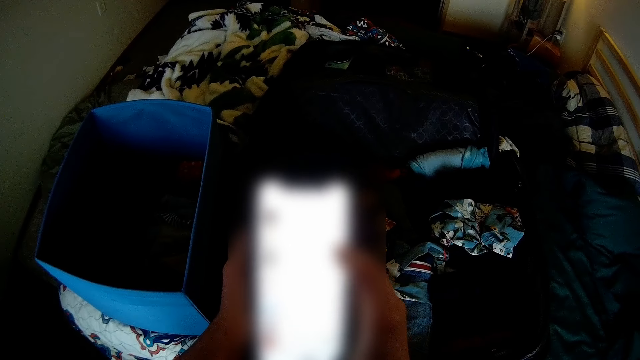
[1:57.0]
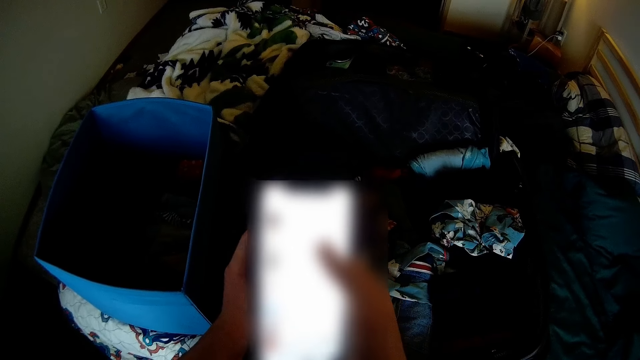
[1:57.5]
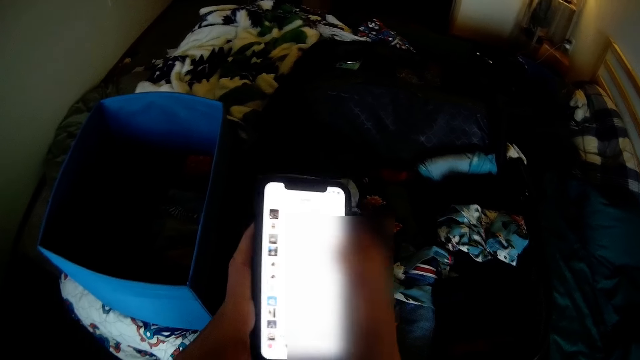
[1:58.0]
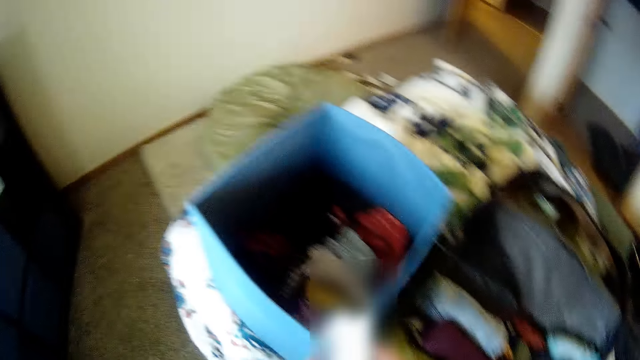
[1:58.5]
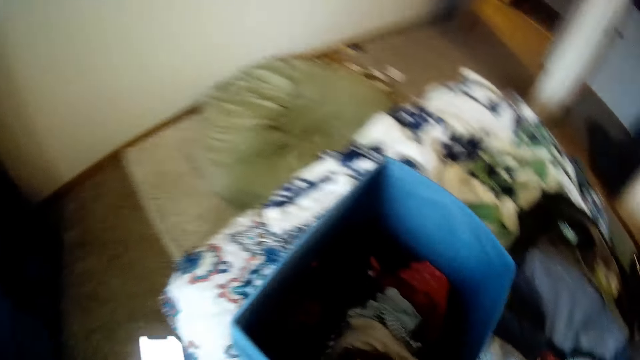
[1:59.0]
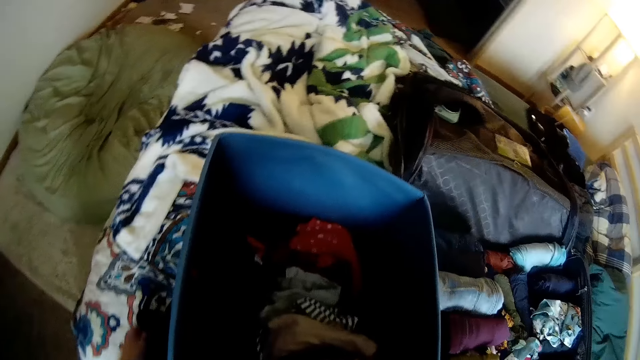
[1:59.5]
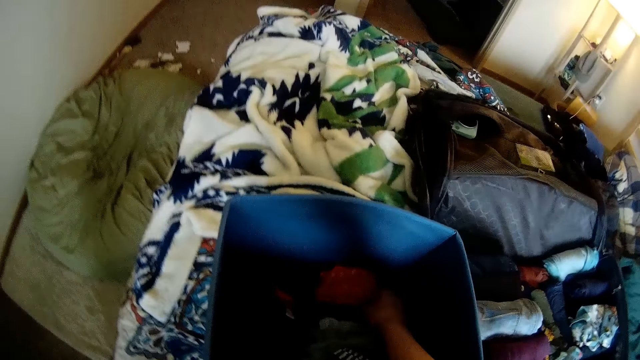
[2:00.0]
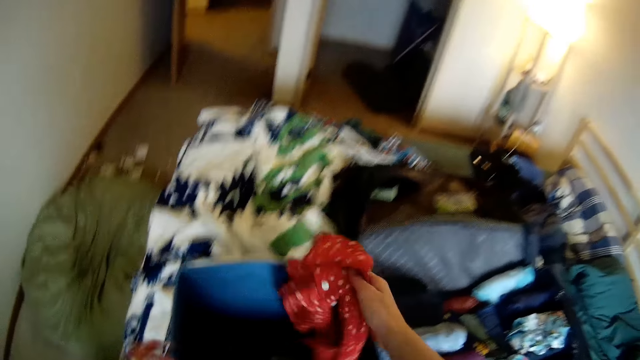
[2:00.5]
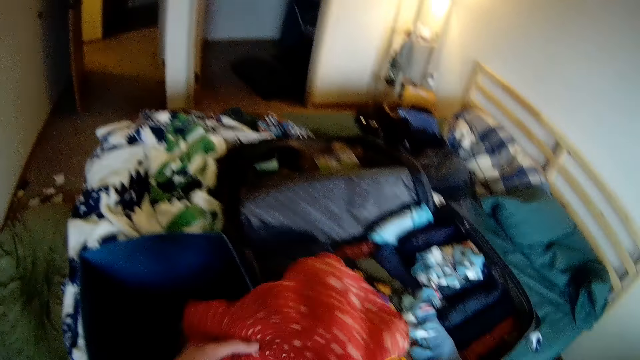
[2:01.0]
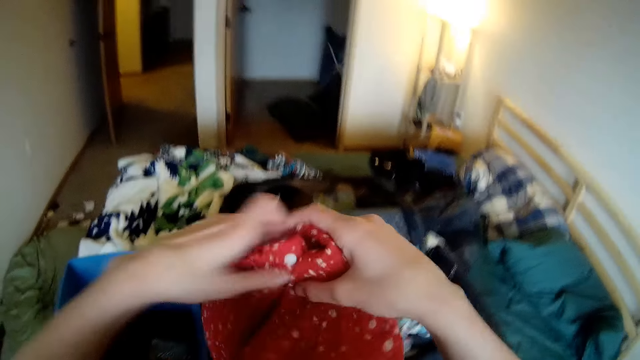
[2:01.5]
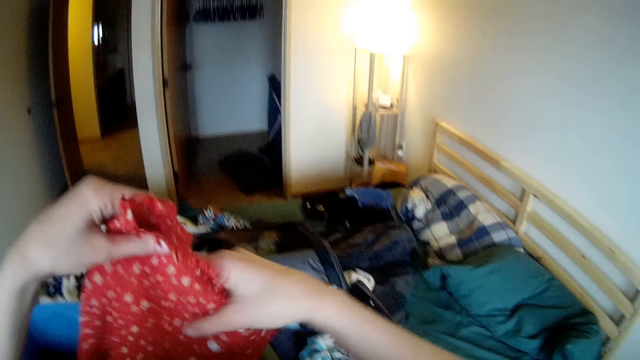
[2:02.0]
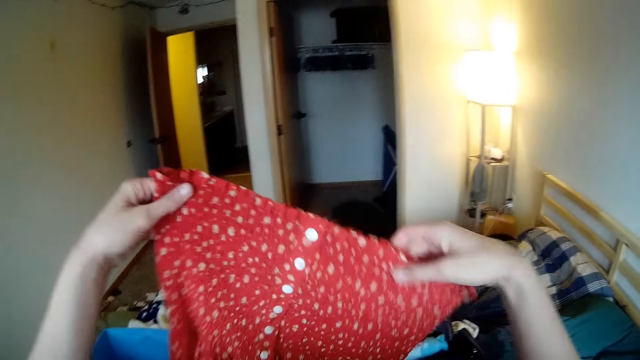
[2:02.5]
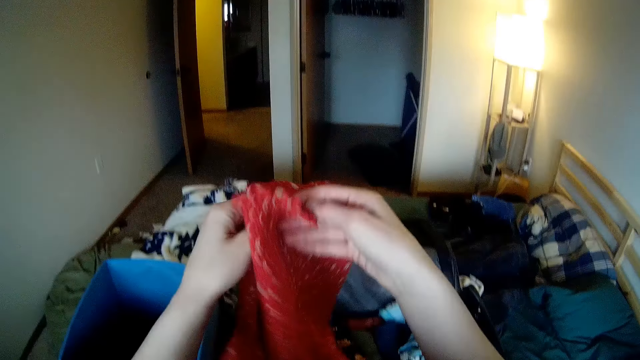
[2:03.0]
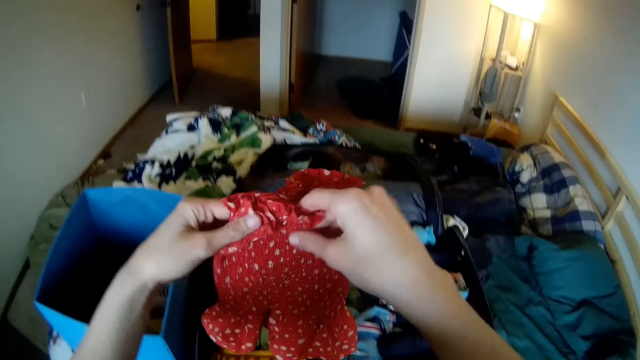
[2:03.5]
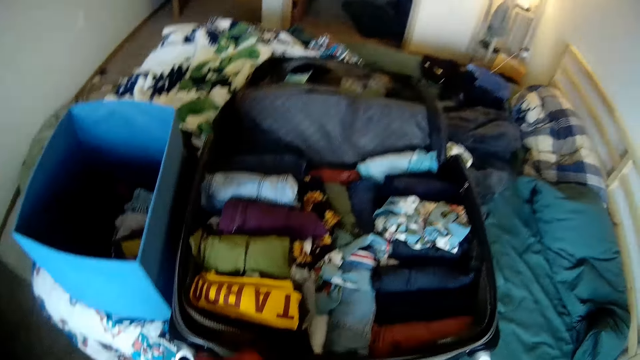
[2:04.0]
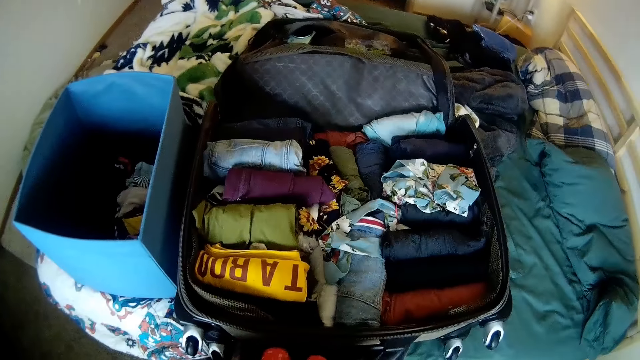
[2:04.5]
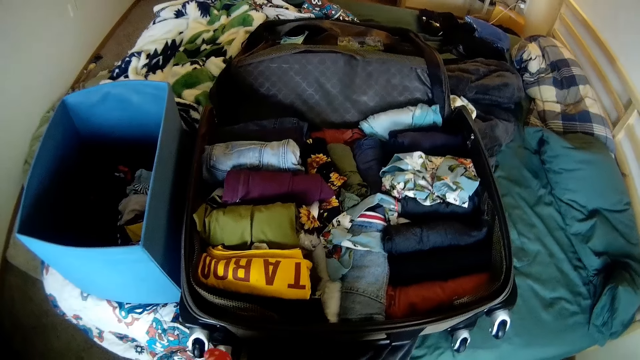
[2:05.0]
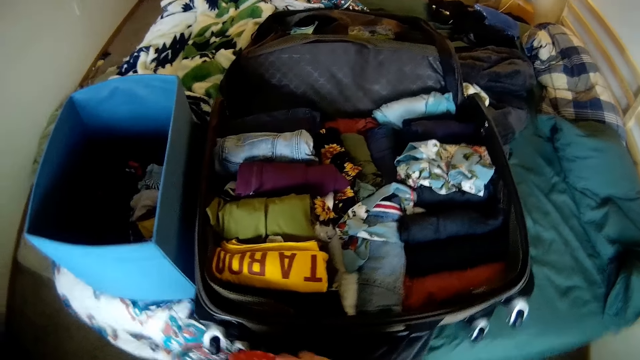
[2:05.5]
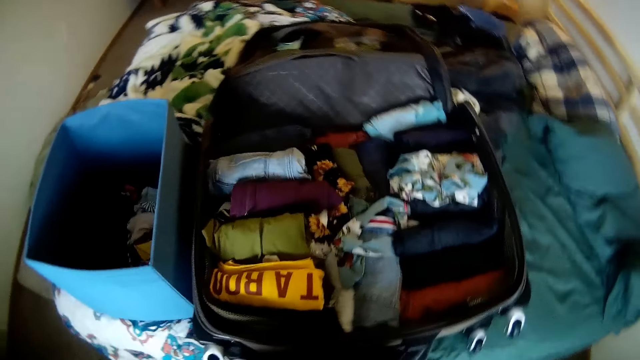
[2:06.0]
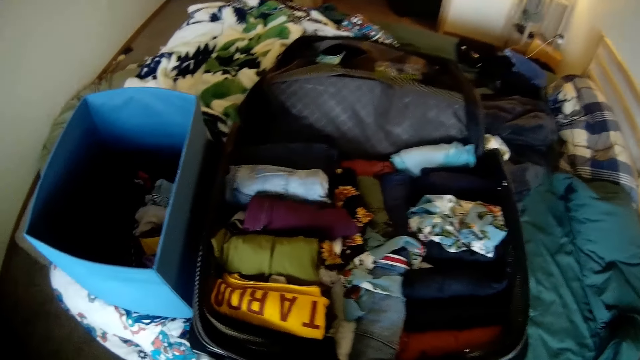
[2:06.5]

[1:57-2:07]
The camera wearer drops the phone on the bed with her left hand. She picks up a piece of clothing or skirt from the laundry container with her right hand. She folds the piece of clothing with both hands. She straightens the skirt. She folds the skirt. She rolls the skirt. She places the piece of clothing on her lap.

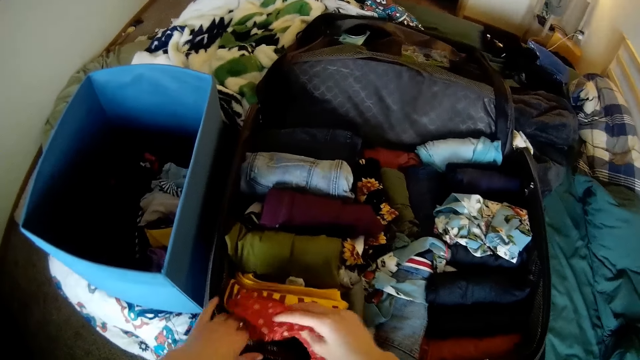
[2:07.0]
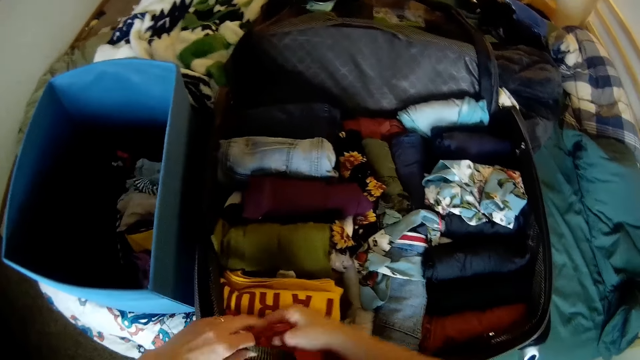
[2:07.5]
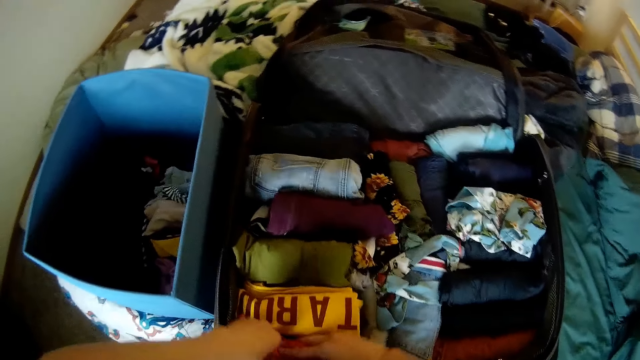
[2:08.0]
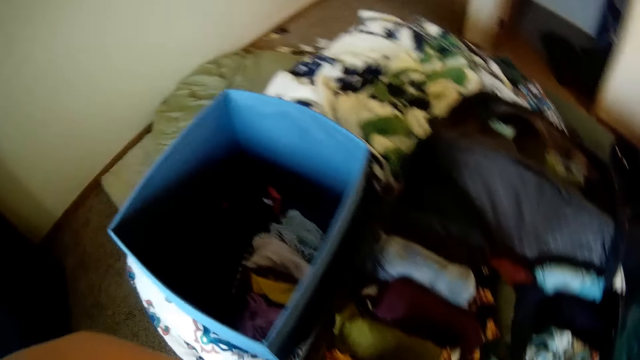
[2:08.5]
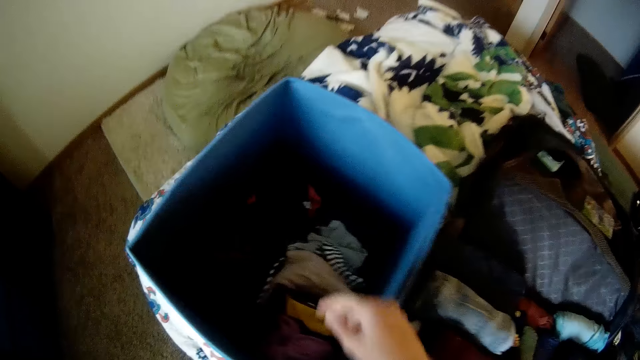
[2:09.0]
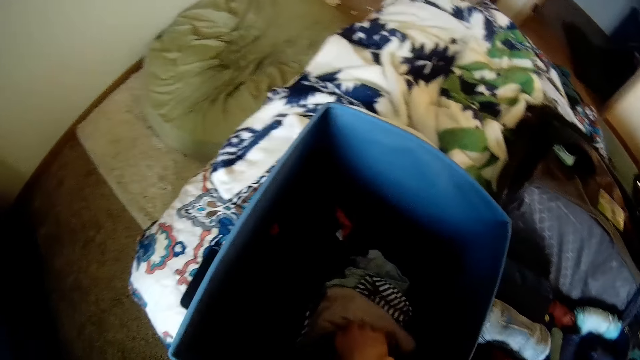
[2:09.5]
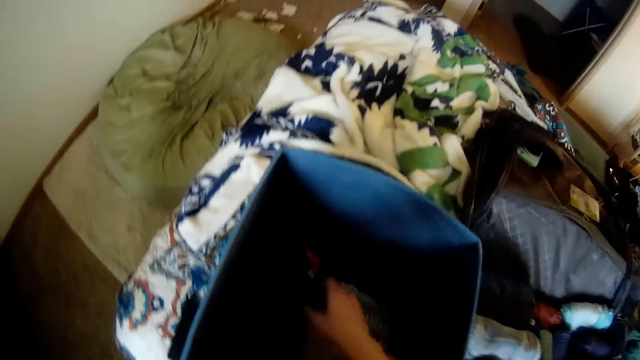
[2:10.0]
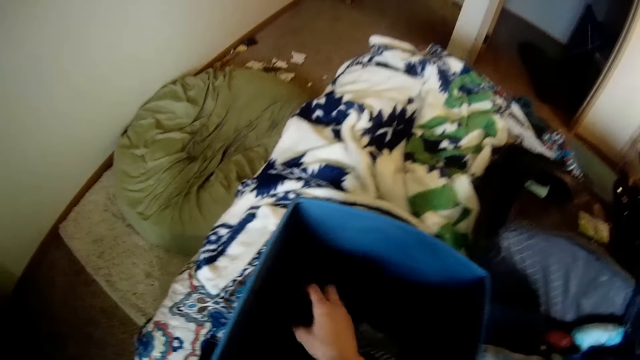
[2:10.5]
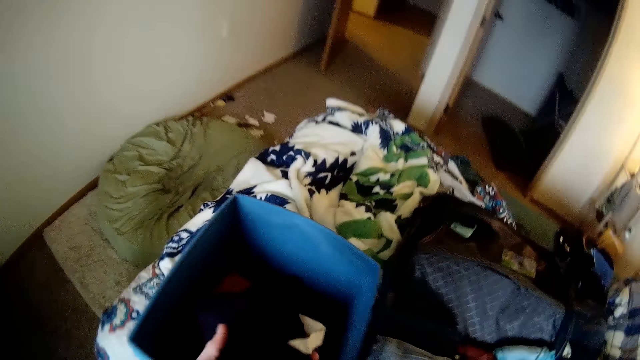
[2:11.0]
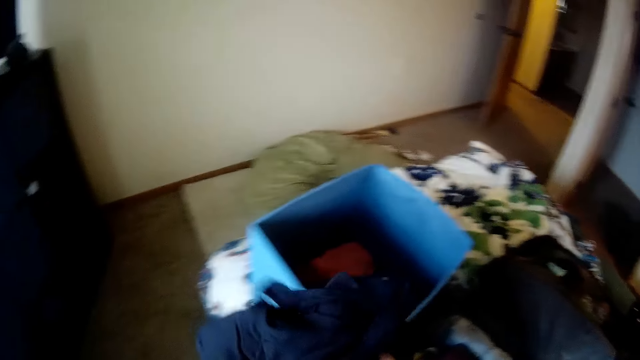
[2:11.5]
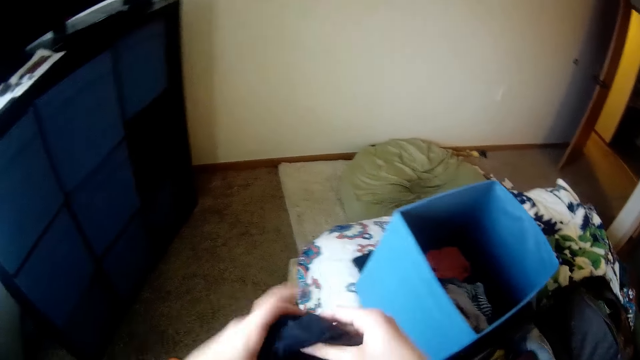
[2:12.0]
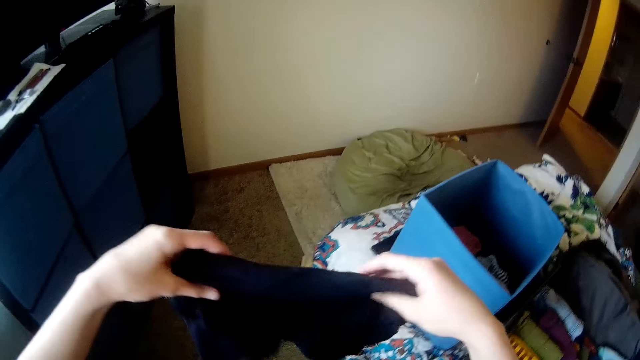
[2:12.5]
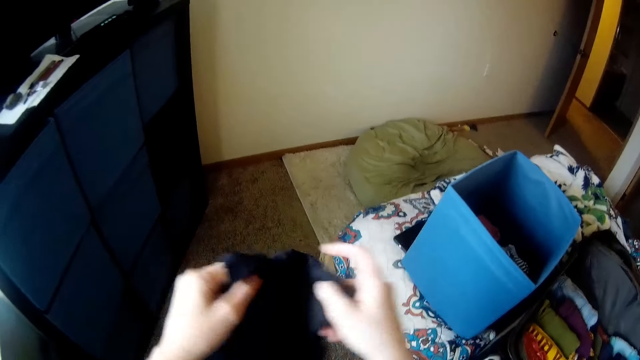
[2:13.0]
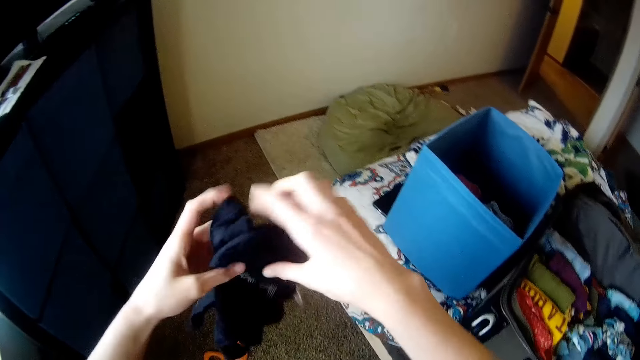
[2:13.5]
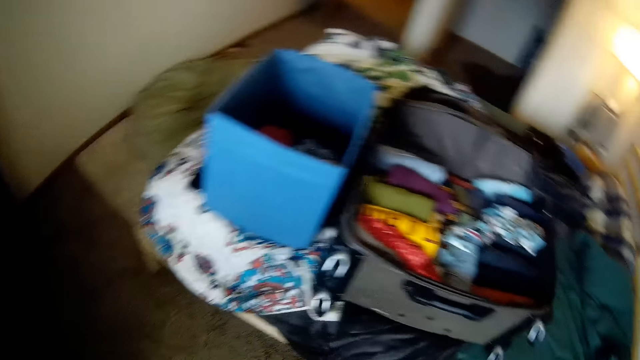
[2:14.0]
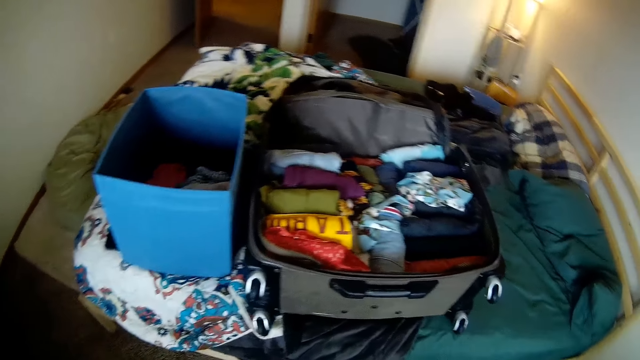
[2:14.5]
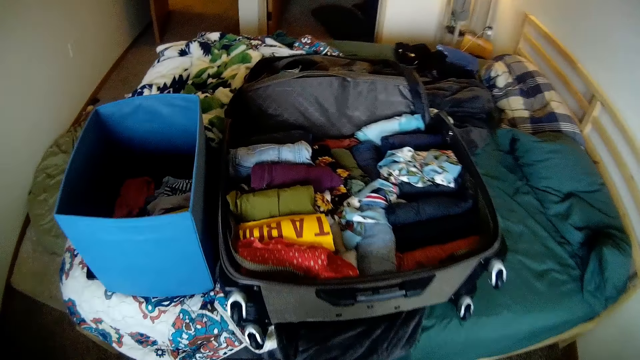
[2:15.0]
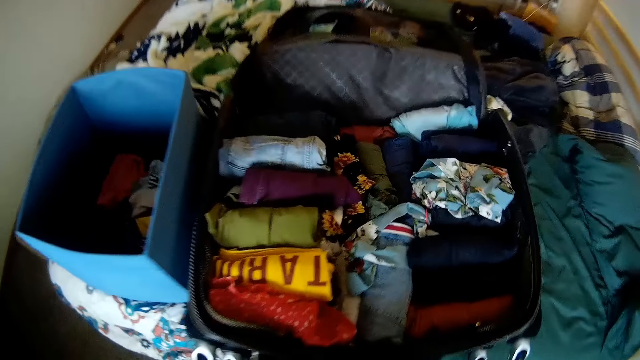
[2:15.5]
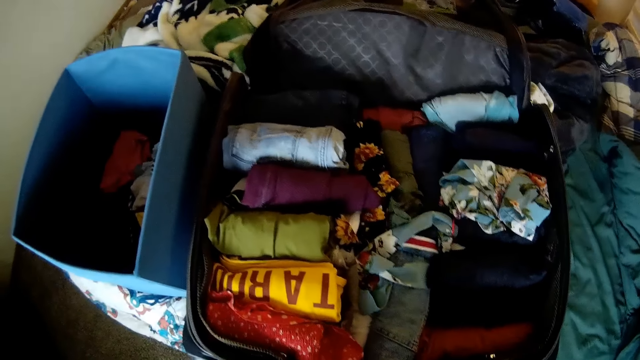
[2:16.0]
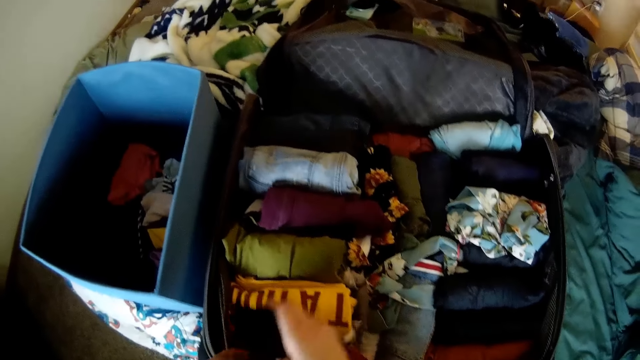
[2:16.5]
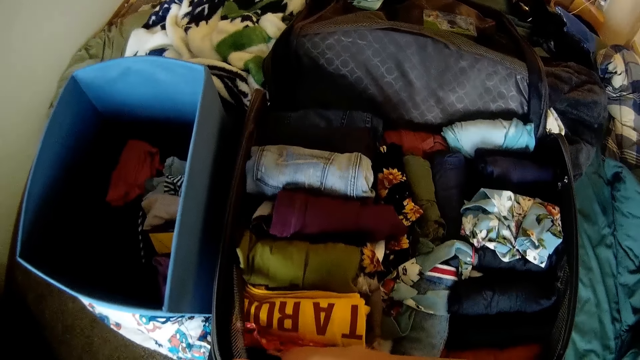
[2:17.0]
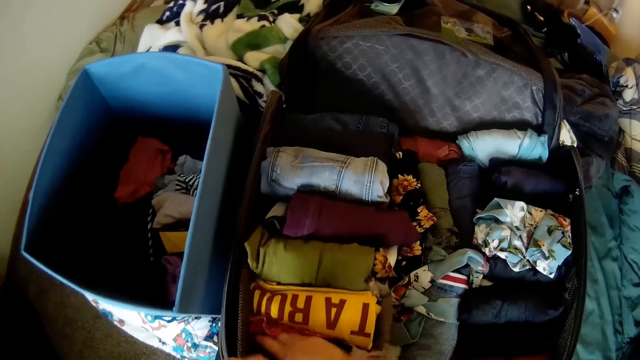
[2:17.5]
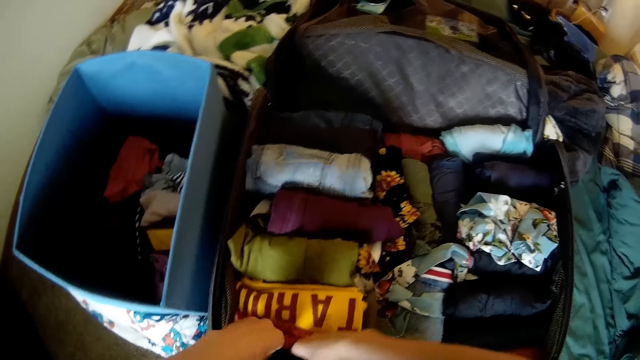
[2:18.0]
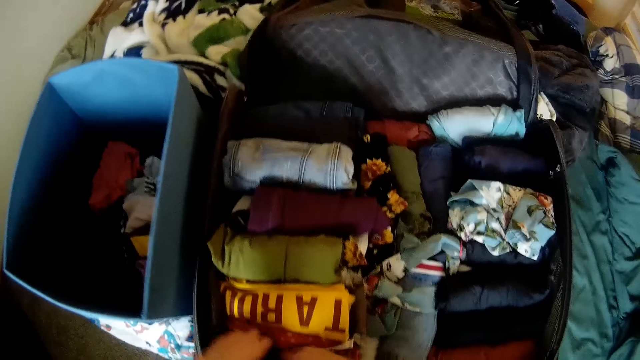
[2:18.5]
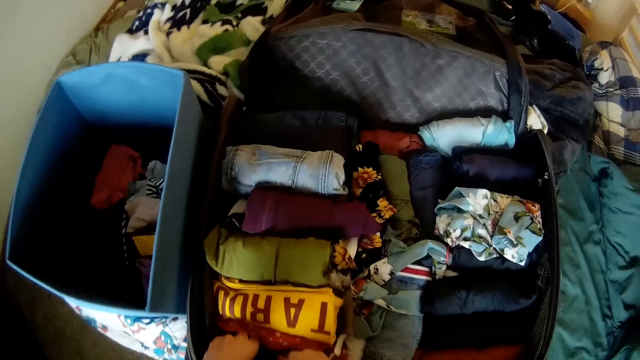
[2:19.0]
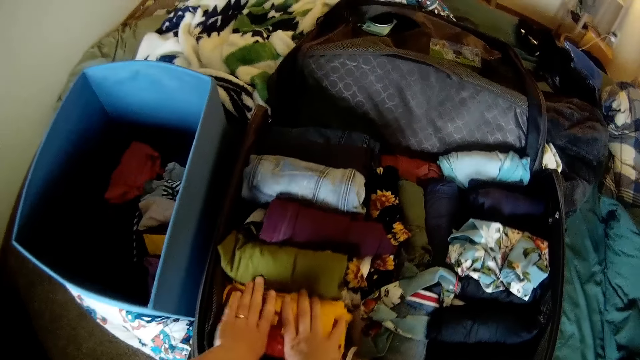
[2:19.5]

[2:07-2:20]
The camera wearer drops the piece of clothing into the luggage with her right hand and holds the edge of the luggage with her left hand. She touches a piece of clothing in the laundry container with her right hand. She picks up the piece of clothing from the laundry container with her right hand. She holds the piece of clothing with both hands. She unfolds a t-shirt. She folds the piece of clothing with both hands. She places the piece of clothing on her lap. She rolls the t-shirt. She drops the piece of clothing into the luggage with her right hand. She tucks the piece of clothing into the luggage with both hands. She presses a piece of clothing into the luggage with both hands.
